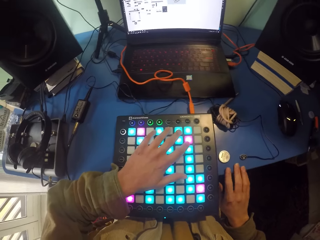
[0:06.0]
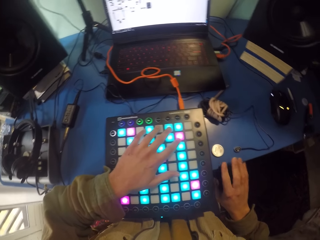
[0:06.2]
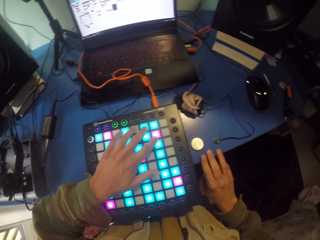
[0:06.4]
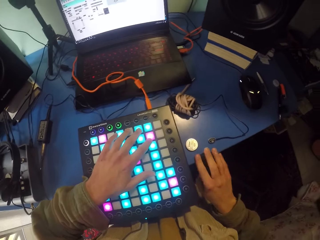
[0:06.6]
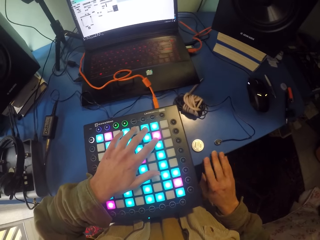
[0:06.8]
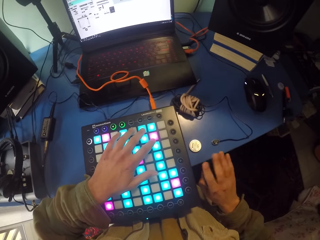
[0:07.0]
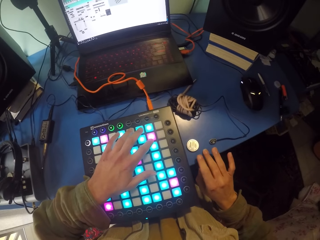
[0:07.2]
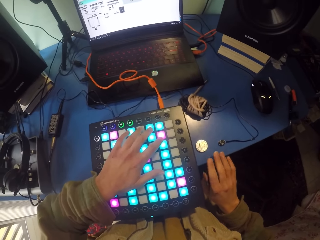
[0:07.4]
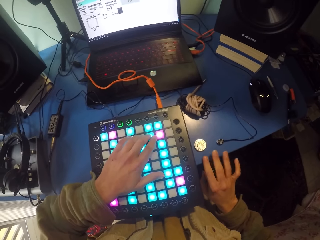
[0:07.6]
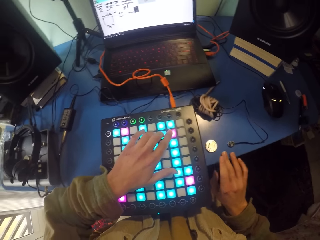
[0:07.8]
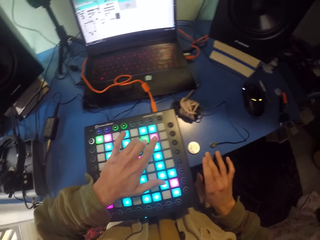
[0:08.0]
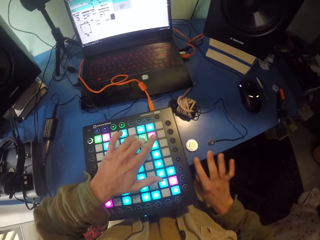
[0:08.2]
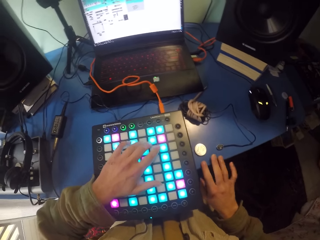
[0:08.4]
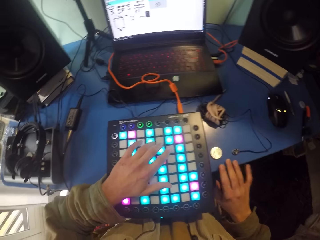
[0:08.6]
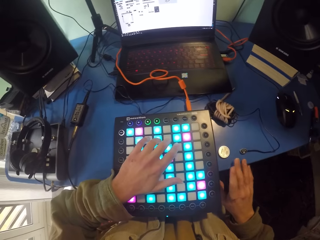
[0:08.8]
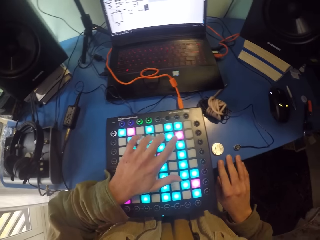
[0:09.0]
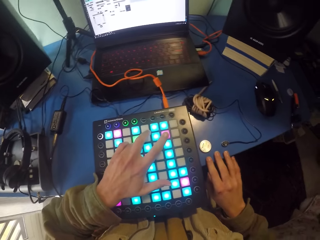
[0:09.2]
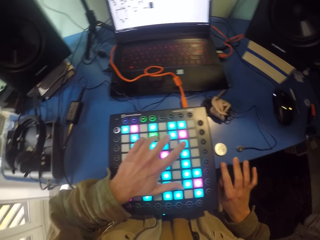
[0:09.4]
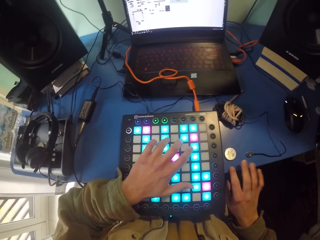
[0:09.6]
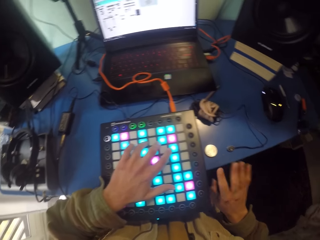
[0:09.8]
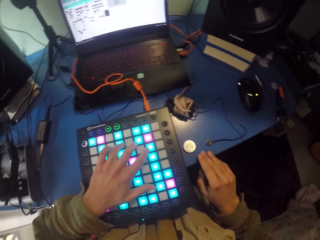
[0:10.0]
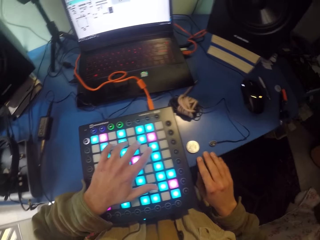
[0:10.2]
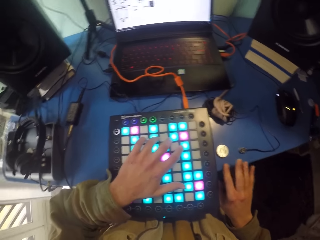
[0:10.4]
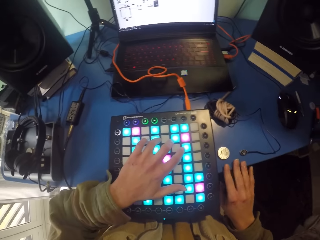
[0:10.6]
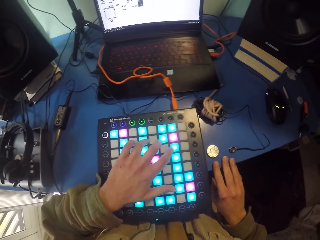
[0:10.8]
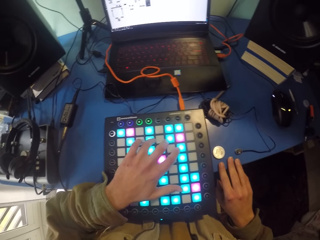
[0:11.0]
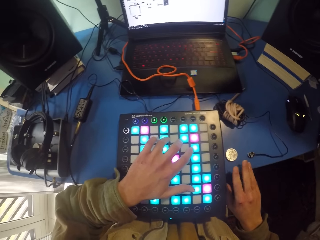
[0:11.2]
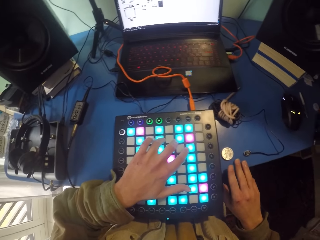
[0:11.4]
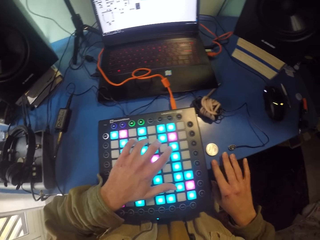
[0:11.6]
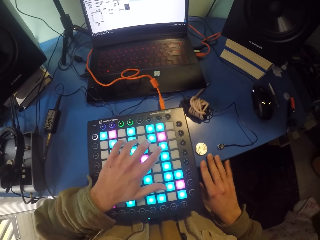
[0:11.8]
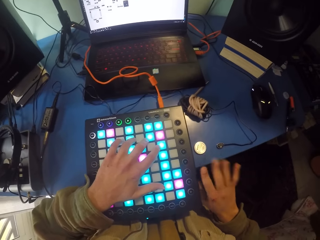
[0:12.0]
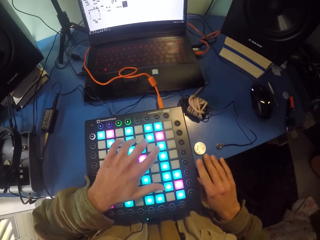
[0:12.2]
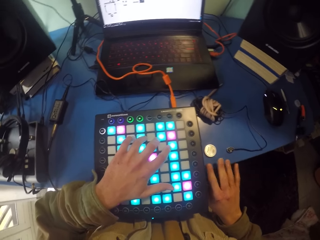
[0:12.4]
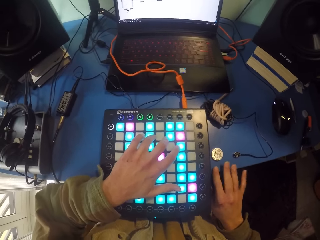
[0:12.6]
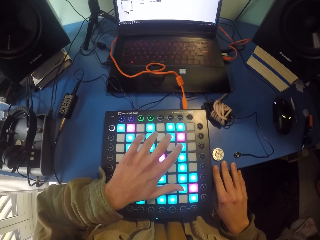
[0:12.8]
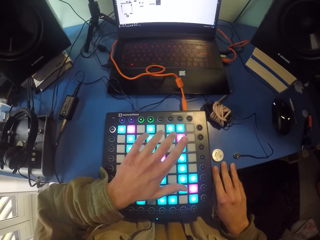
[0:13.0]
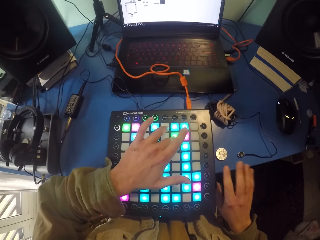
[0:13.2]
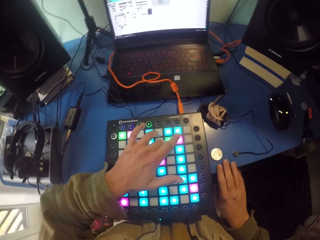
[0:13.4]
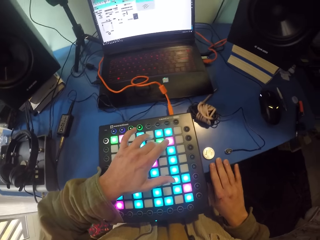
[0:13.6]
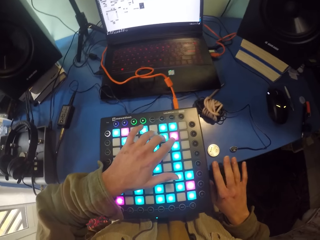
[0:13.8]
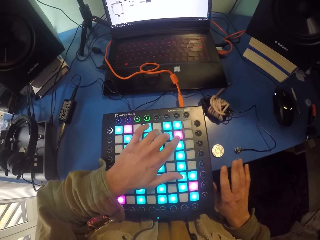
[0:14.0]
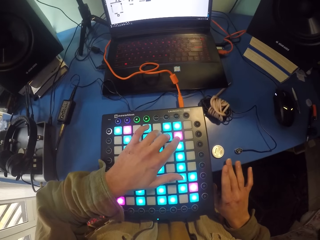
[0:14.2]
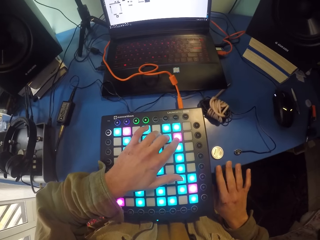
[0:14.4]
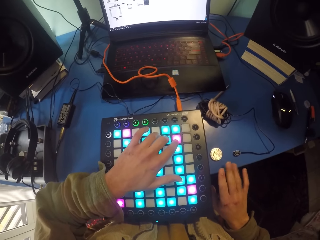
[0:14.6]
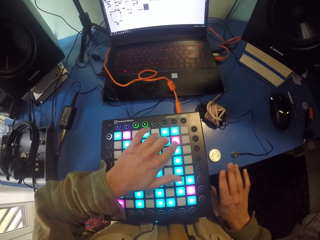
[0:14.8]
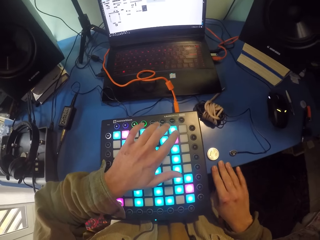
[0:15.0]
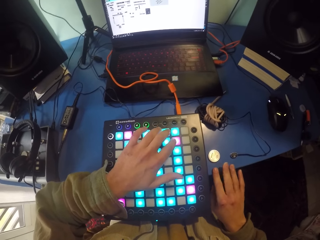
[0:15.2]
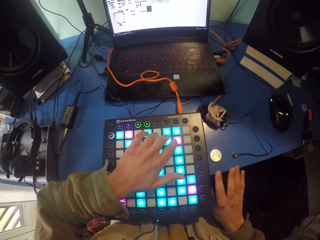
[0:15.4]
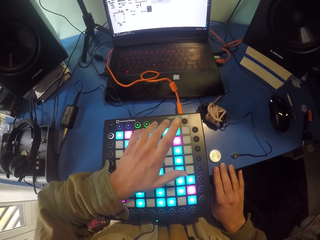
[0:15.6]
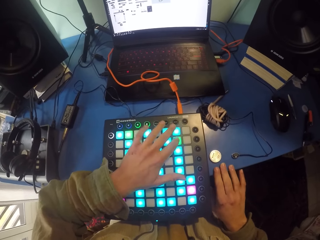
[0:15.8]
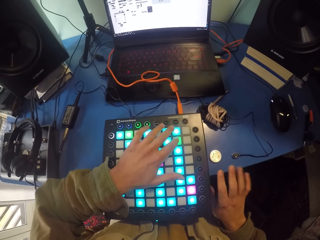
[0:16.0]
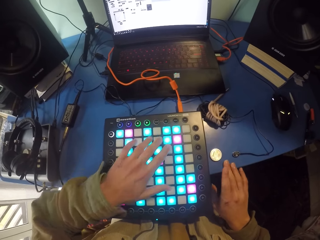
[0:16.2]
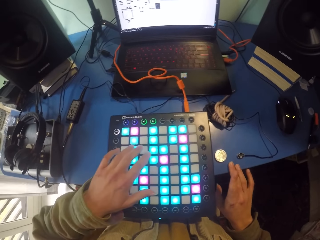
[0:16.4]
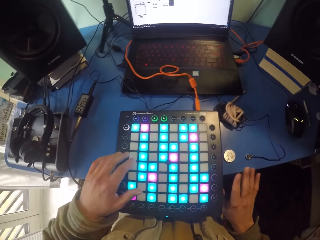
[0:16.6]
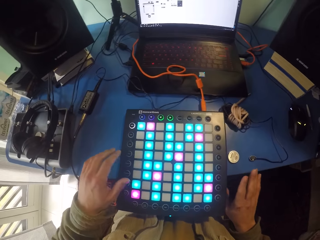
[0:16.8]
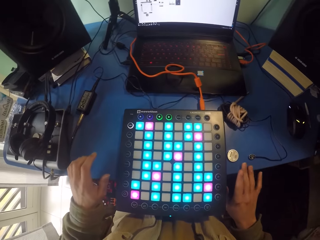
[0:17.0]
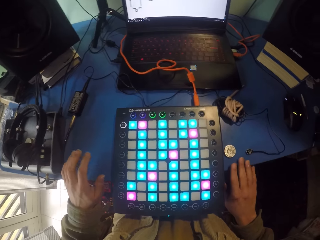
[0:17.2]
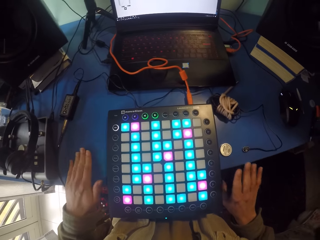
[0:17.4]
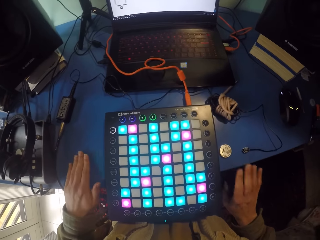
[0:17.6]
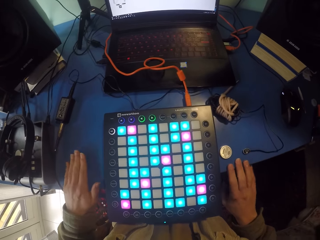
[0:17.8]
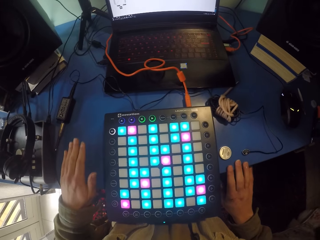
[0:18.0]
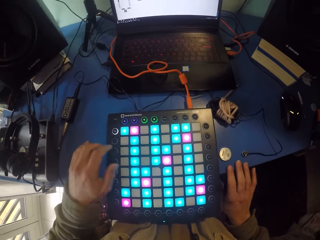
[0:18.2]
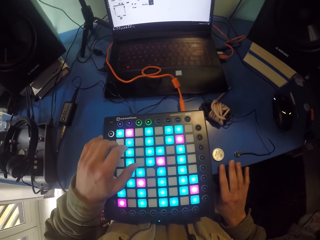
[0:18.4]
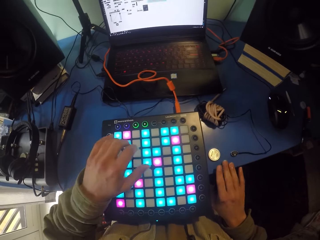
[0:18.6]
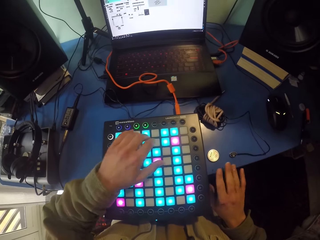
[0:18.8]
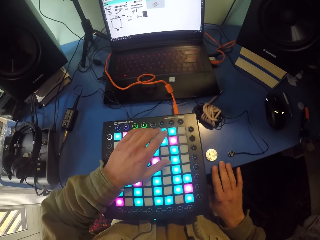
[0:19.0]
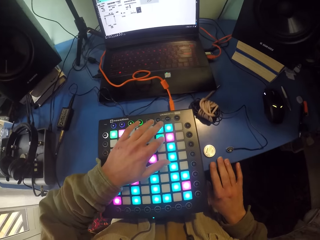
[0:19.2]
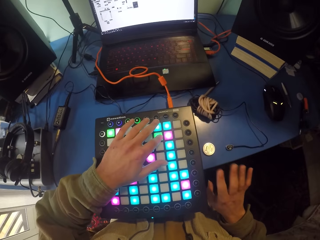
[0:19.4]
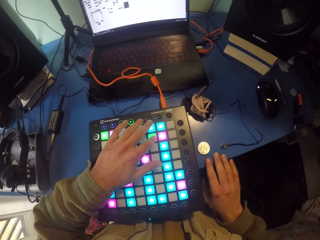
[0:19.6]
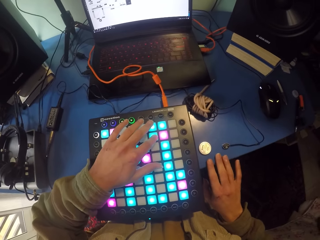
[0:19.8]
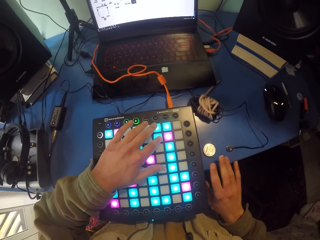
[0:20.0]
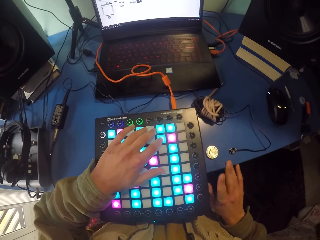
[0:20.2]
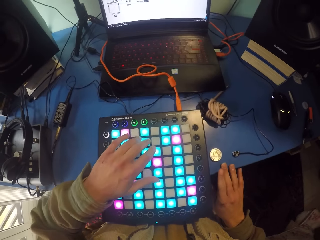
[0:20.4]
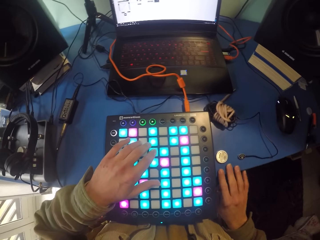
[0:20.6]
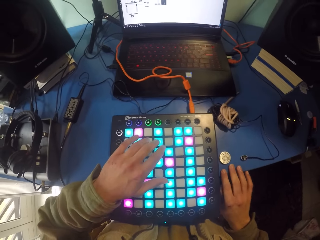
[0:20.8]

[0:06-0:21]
The camera wearer touches the Novation. They tap fingers on the tap. They tap fingers on the tap again. They touch the Novation. They tap fingers on the tap. They touch the Novation. They tap fingers on the tap.

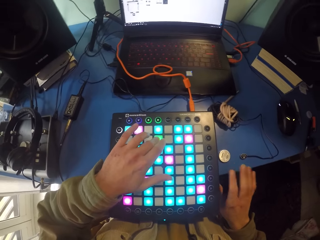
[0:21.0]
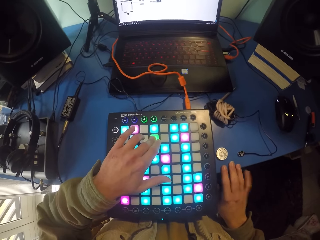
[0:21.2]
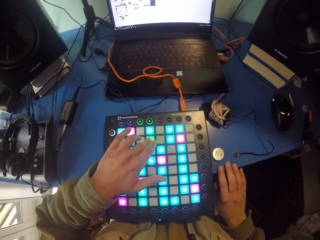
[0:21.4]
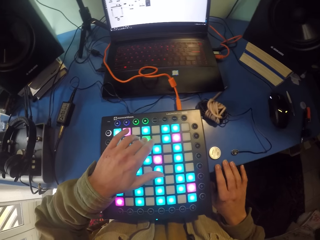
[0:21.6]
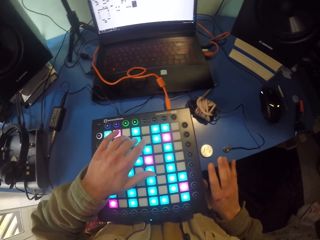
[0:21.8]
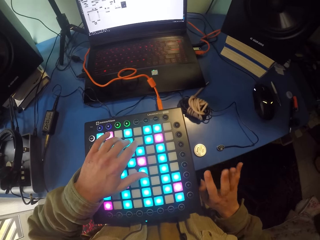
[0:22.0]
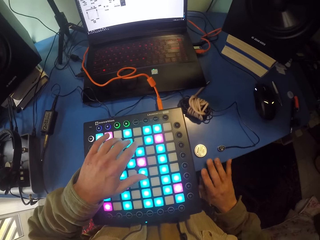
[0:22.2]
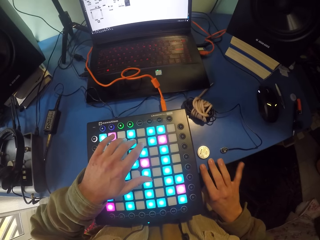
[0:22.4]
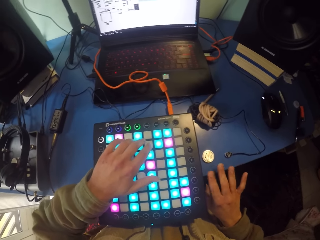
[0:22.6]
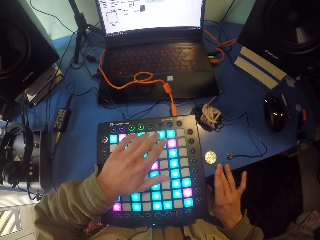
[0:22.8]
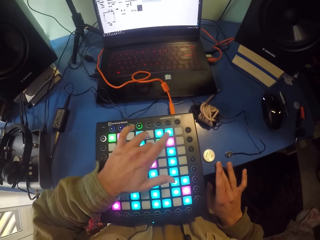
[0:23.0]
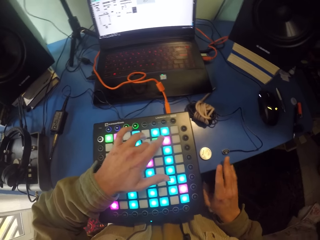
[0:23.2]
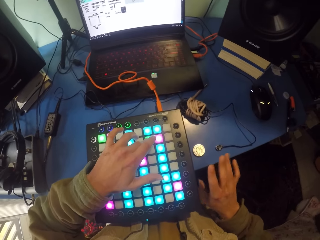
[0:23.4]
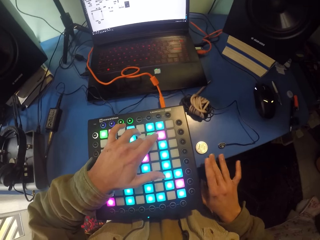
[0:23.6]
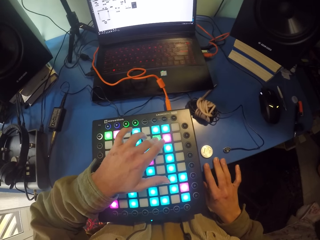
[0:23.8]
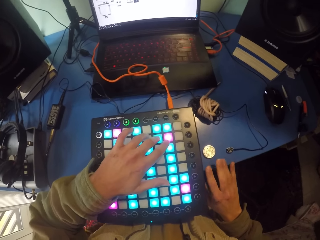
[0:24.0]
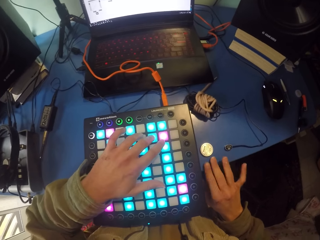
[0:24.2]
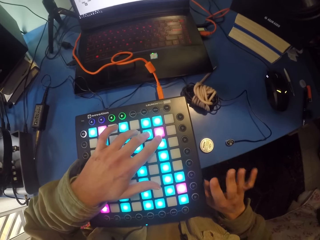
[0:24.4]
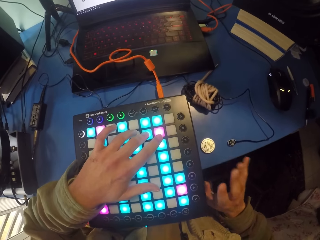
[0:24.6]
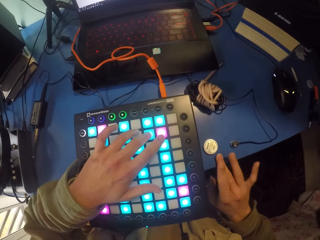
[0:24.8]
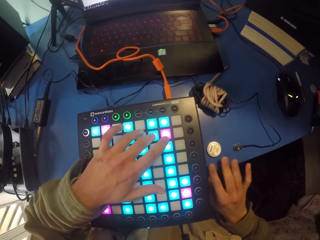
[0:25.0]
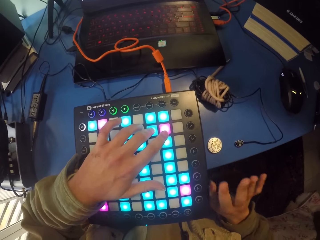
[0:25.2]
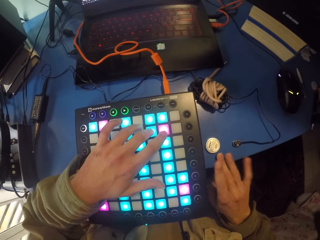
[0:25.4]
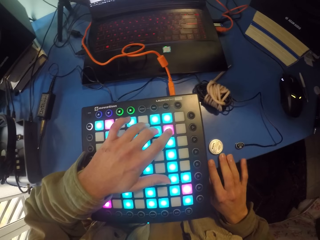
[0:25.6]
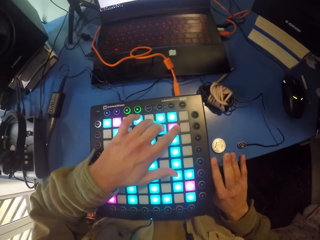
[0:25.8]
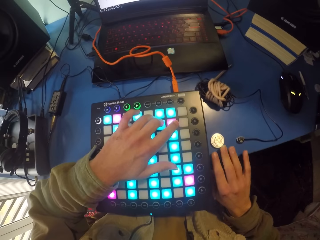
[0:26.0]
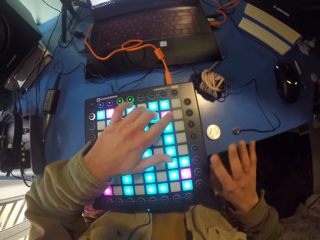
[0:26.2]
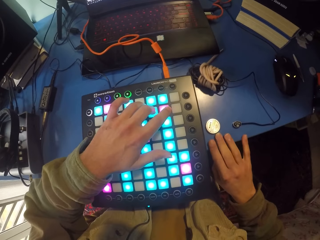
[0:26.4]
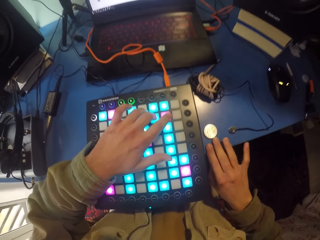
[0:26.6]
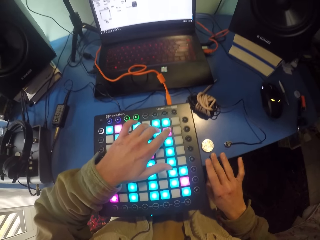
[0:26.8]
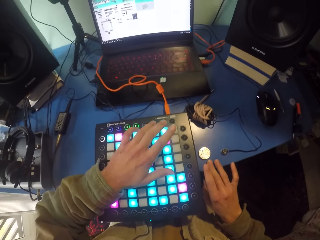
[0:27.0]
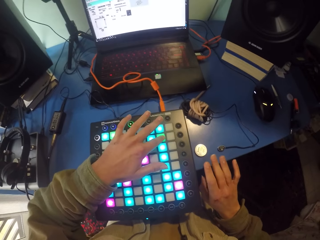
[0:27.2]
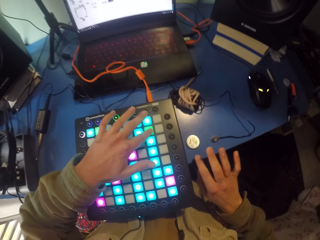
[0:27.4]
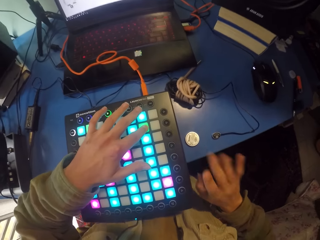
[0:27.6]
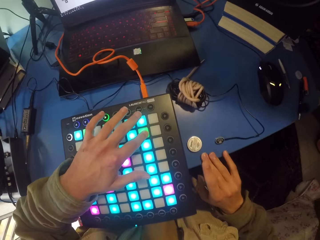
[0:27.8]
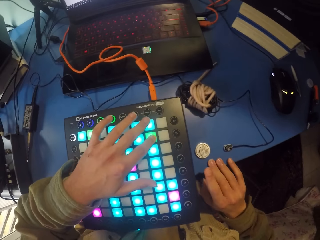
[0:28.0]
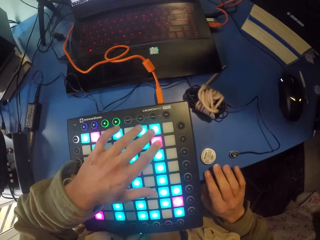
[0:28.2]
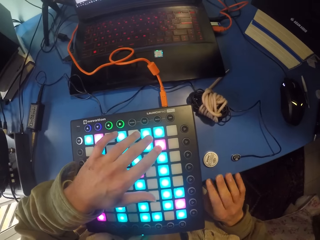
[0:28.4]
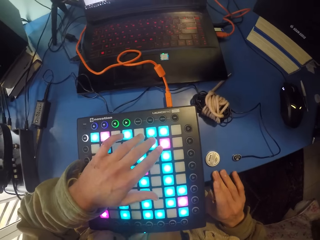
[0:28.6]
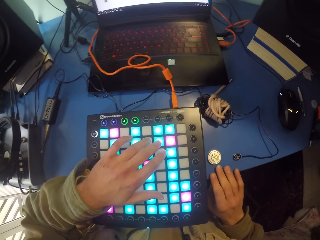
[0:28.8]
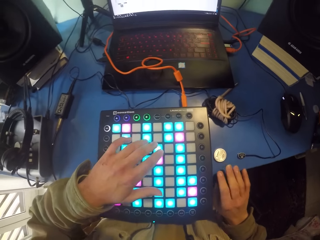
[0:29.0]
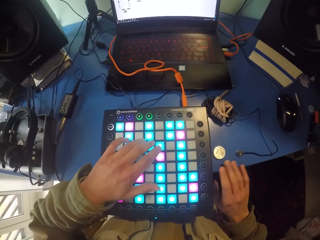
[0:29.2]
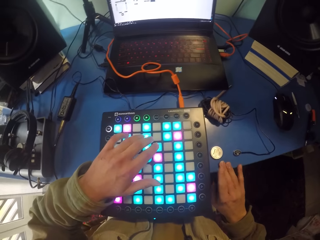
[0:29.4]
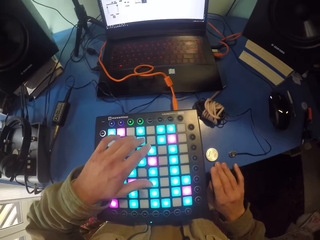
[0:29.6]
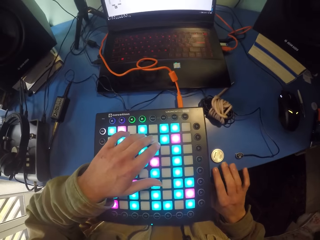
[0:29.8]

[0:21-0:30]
The camera wearer taps fingers on the tap.
